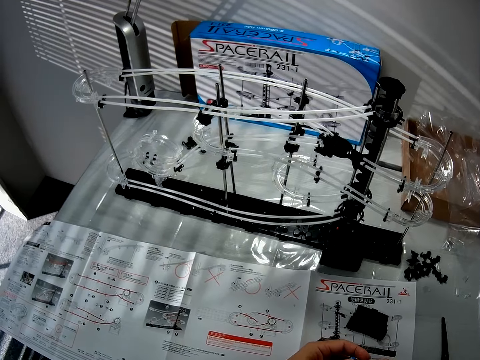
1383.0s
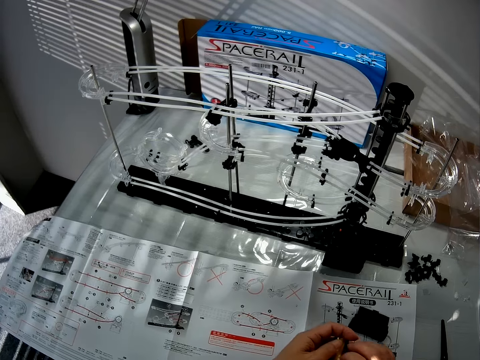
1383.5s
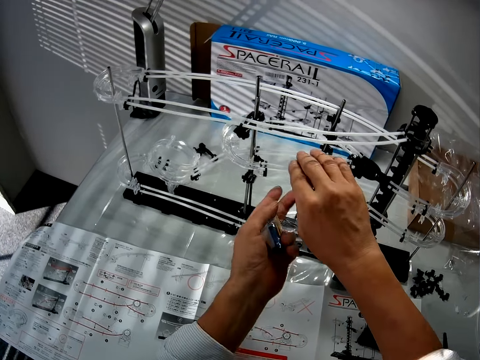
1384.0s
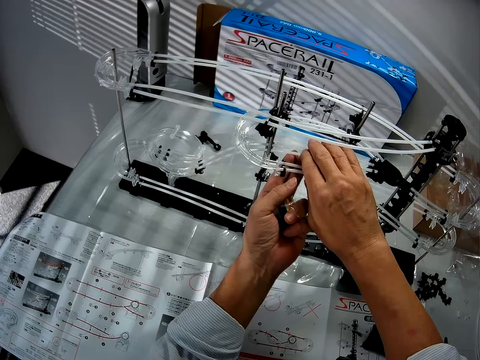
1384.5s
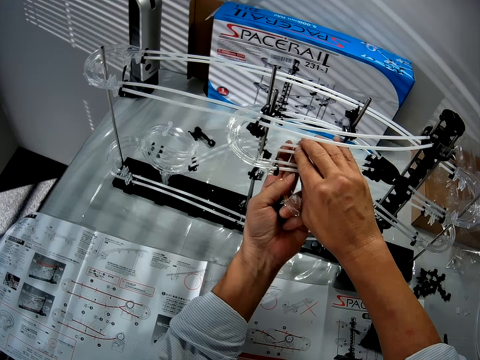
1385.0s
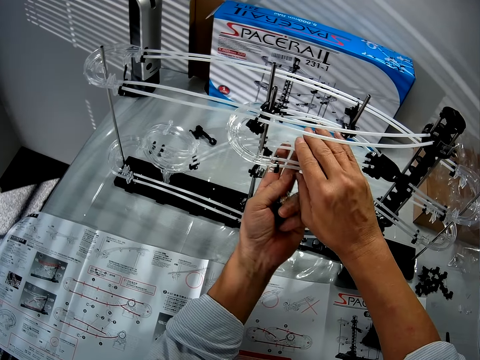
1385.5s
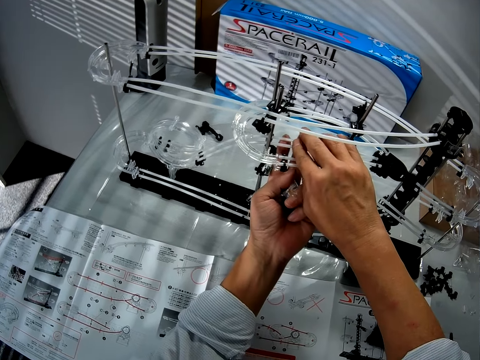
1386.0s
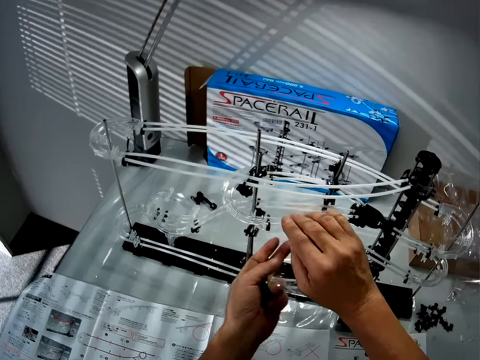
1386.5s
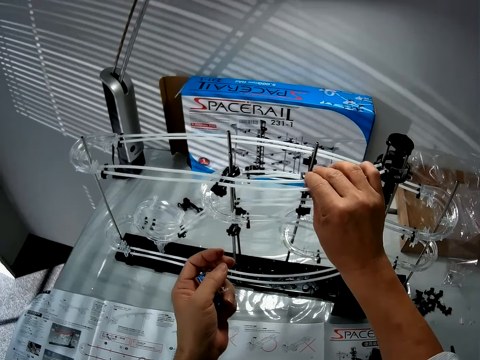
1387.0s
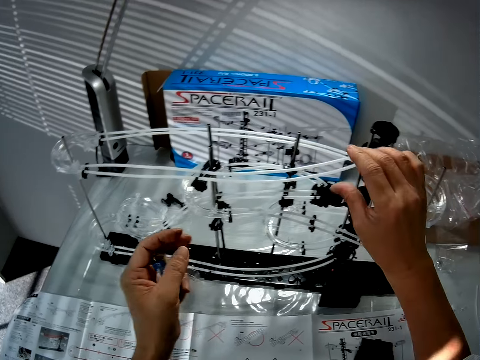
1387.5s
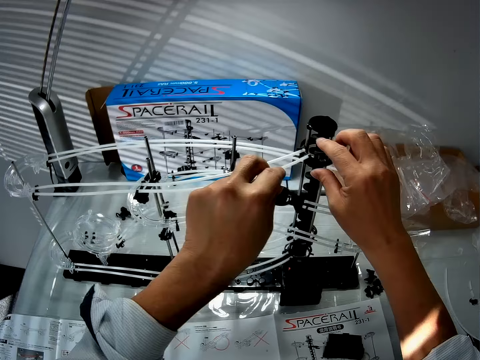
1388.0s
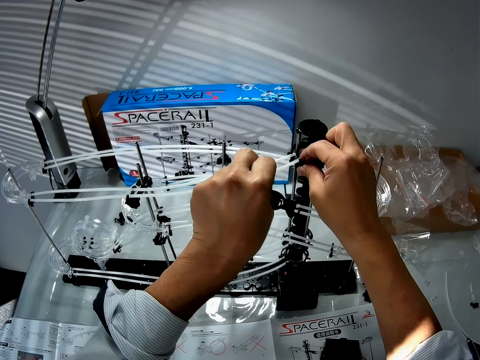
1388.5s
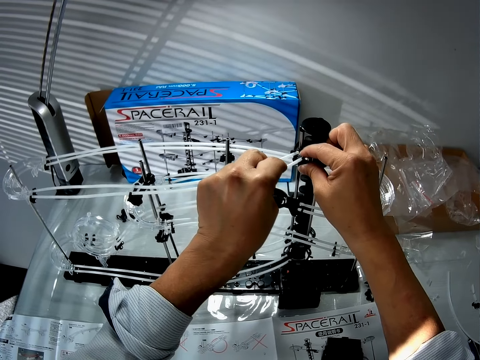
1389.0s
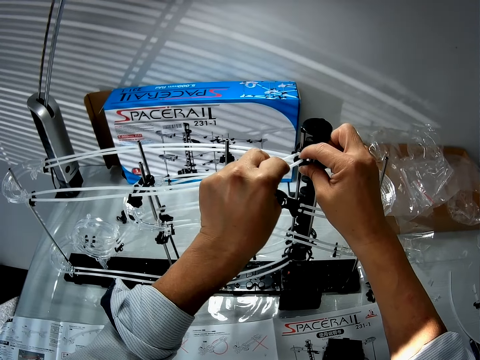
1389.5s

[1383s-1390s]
The camera wearer adjusts the rails of the toy. They hold the standard rails.

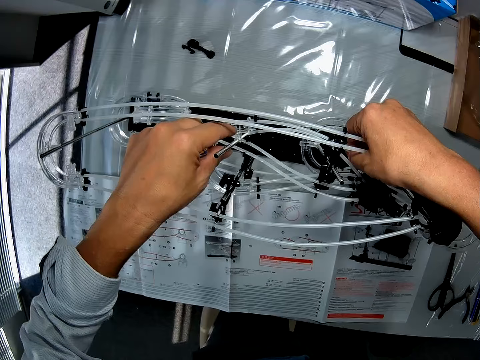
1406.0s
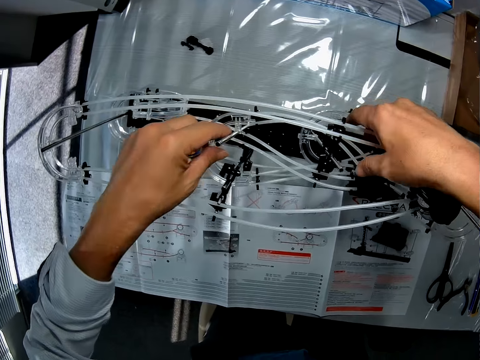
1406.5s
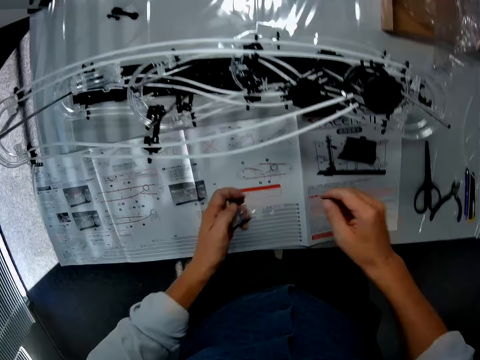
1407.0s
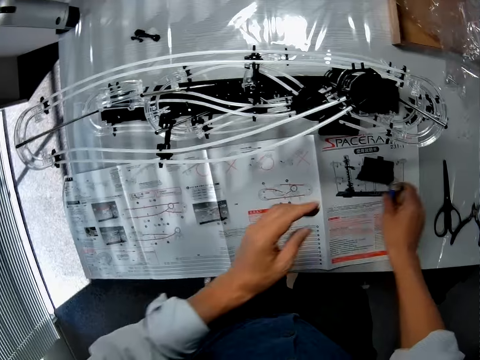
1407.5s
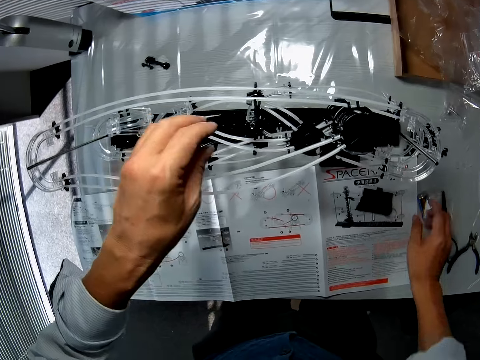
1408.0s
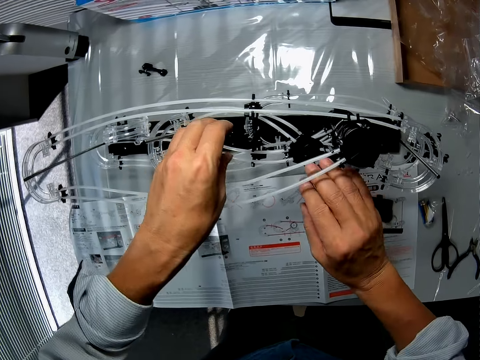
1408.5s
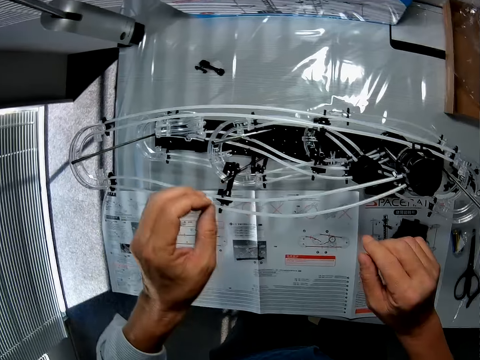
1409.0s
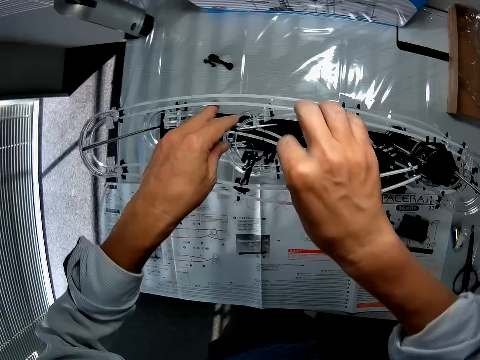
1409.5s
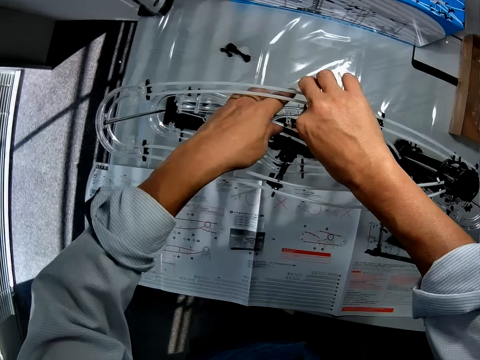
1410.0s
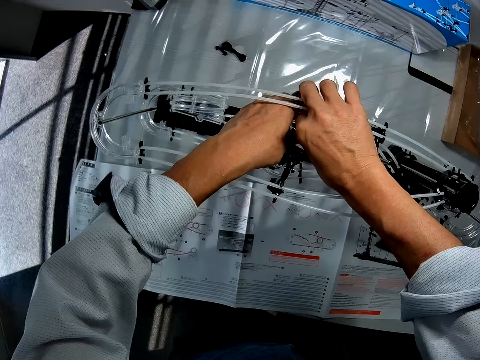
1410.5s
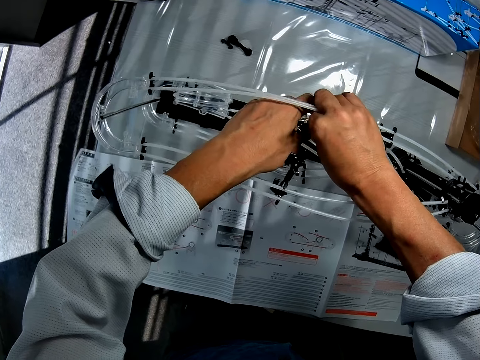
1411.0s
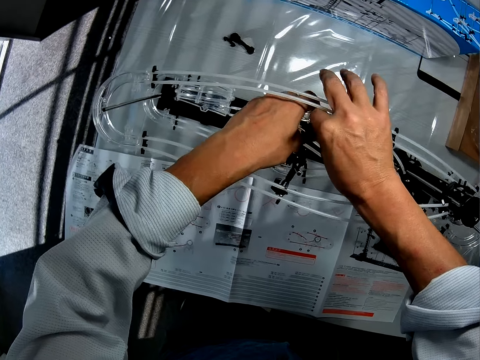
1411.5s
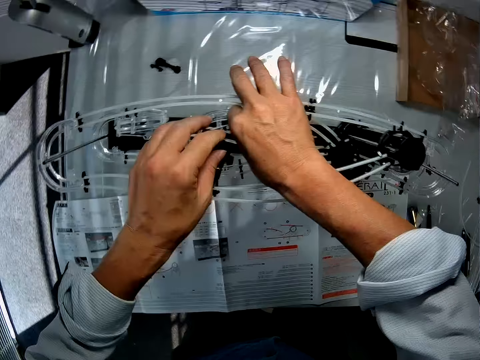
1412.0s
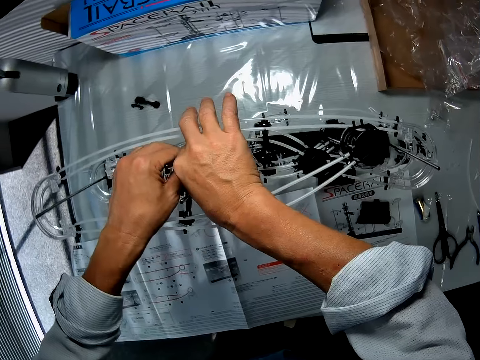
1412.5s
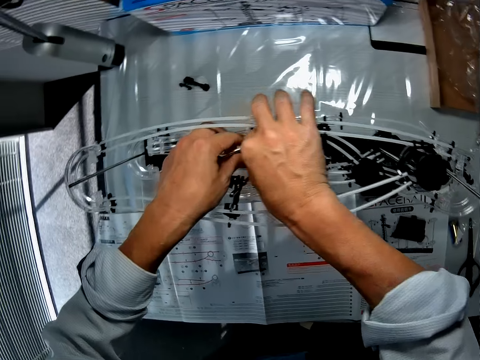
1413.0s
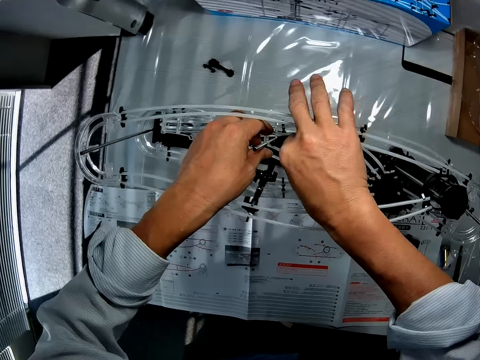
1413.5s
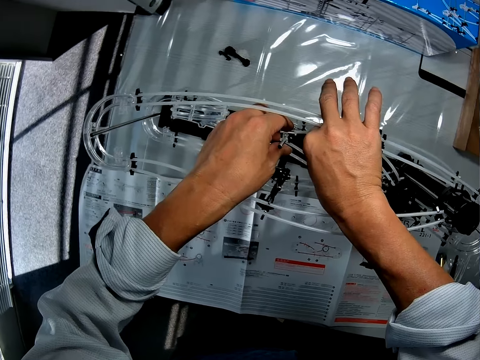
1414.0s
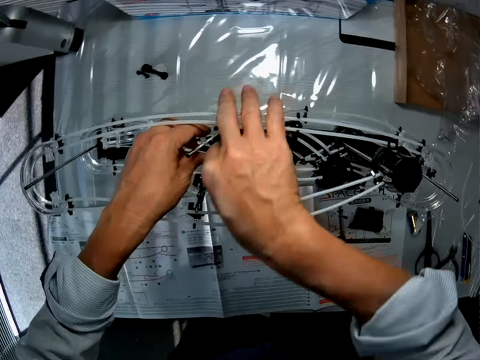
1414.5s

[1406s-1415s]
The camera wearer drops the battery cell on the table. They adjust the rails of the toy and hold the standard rails.

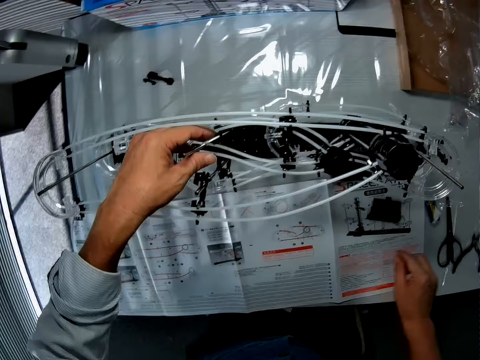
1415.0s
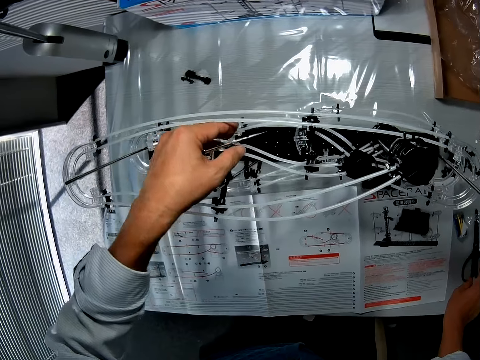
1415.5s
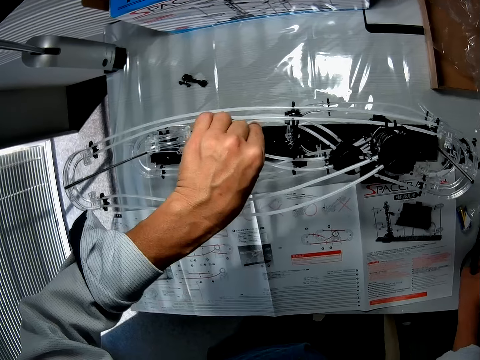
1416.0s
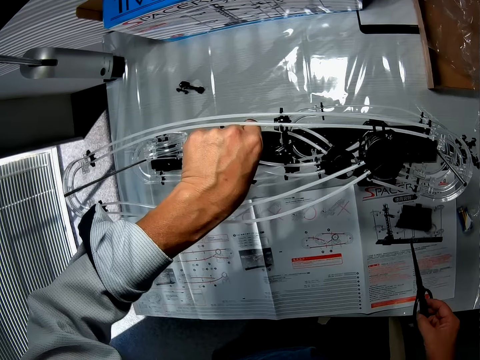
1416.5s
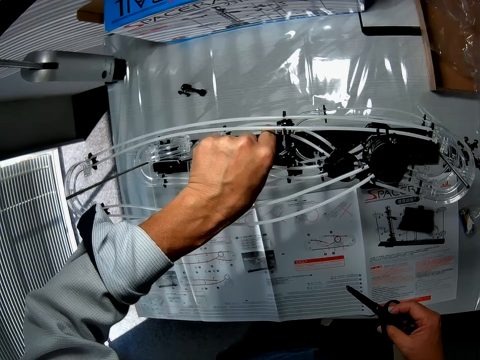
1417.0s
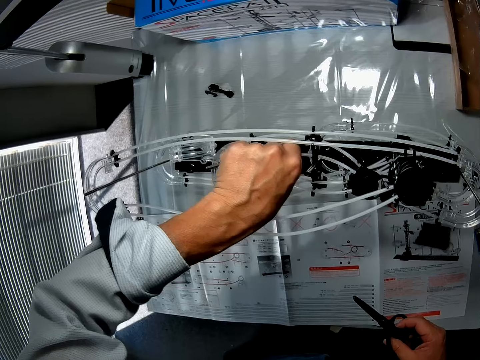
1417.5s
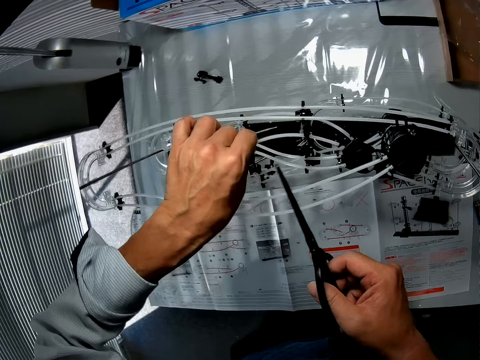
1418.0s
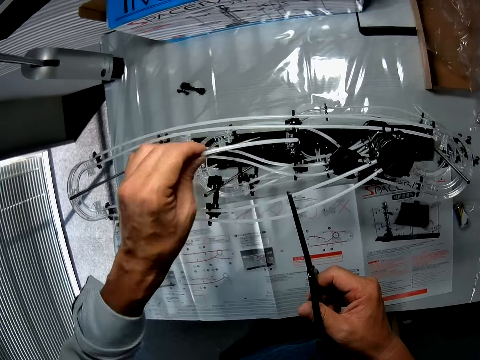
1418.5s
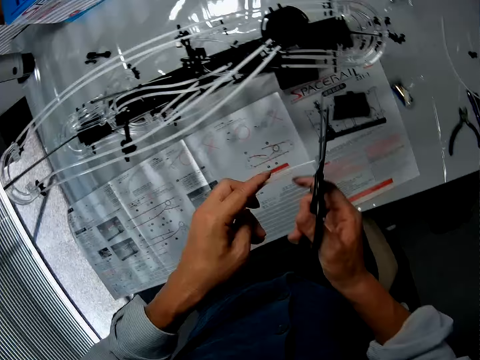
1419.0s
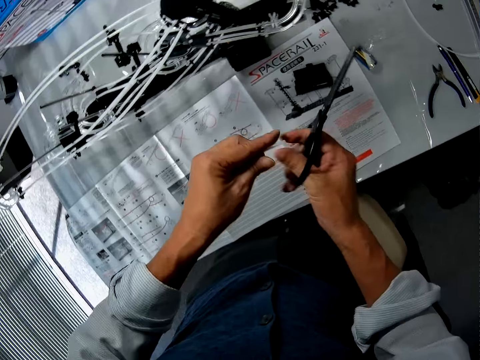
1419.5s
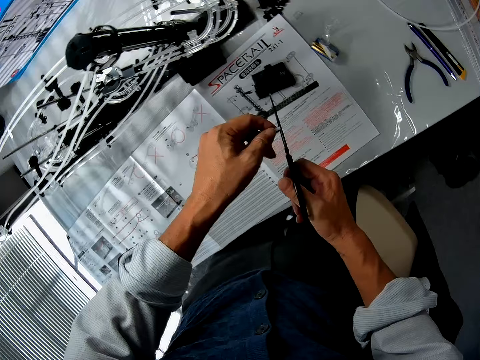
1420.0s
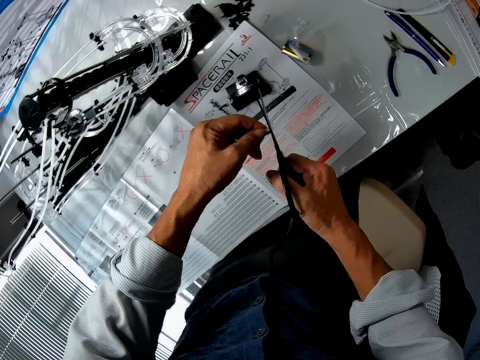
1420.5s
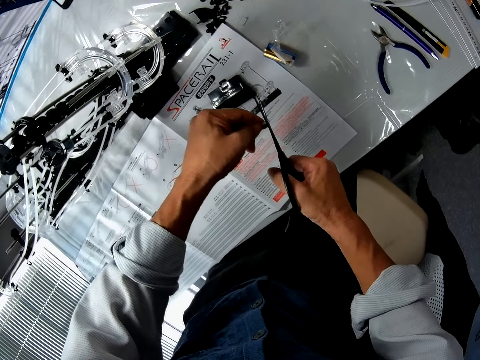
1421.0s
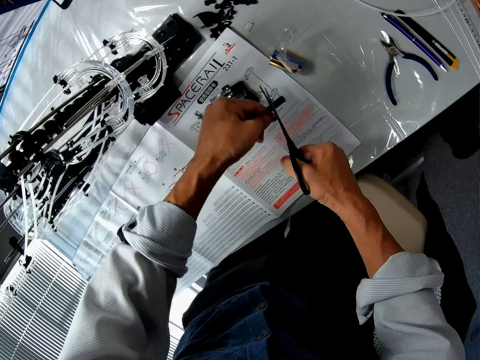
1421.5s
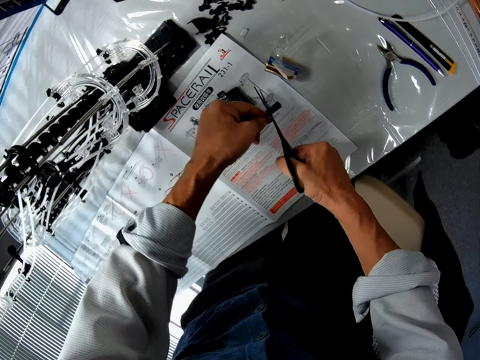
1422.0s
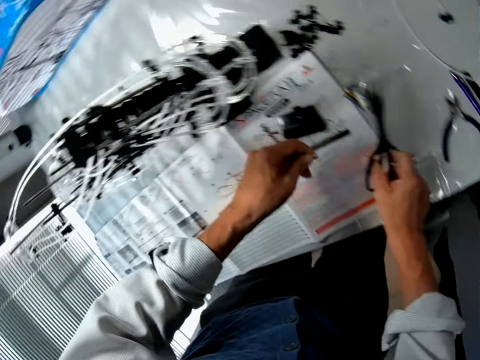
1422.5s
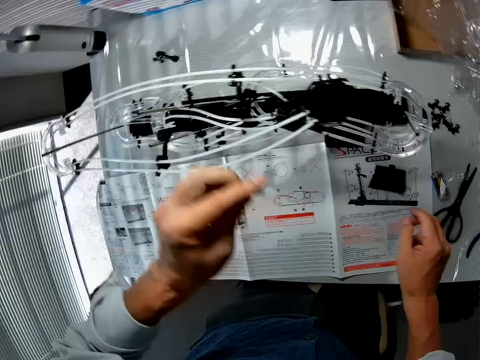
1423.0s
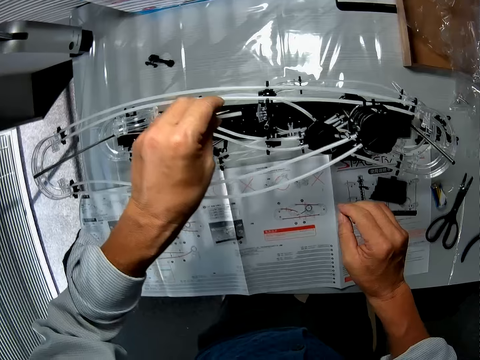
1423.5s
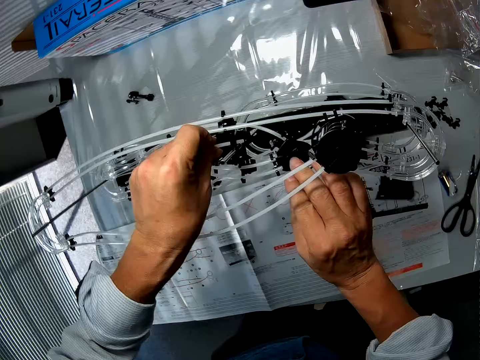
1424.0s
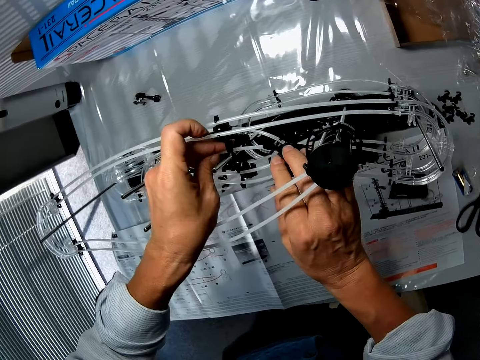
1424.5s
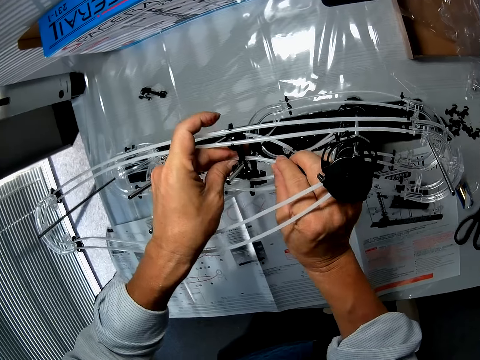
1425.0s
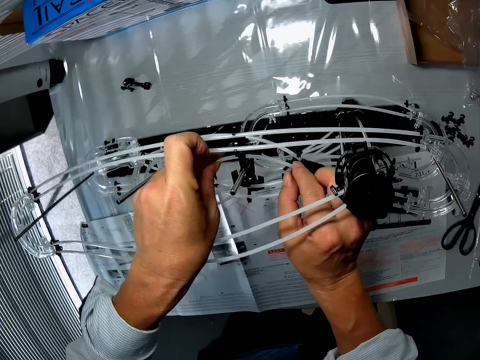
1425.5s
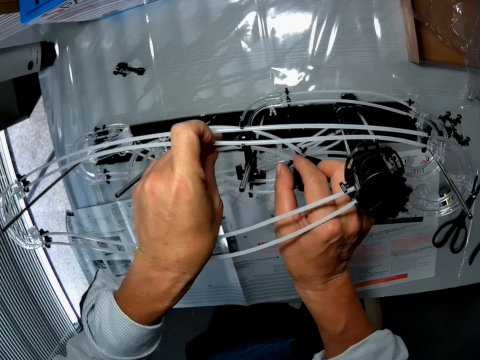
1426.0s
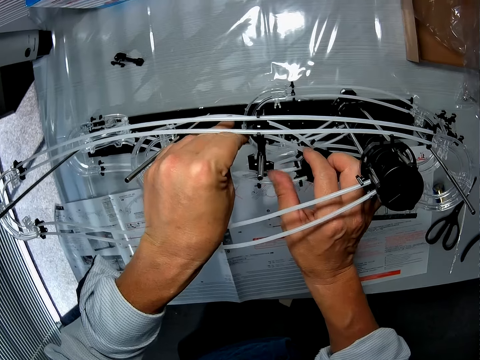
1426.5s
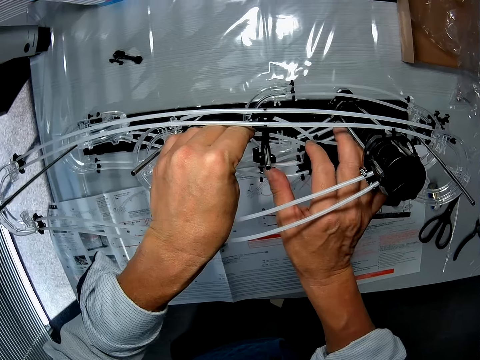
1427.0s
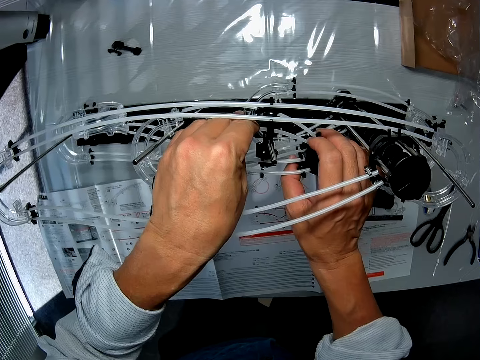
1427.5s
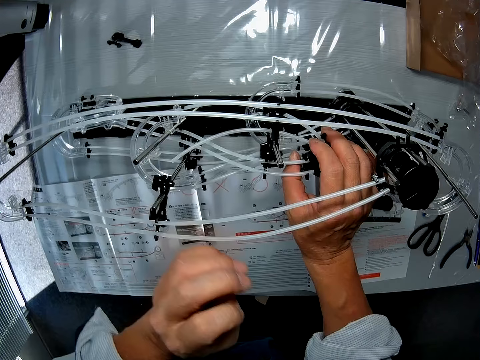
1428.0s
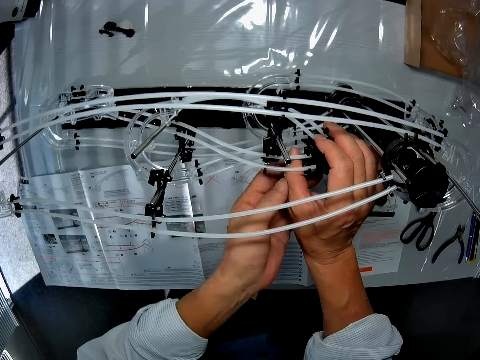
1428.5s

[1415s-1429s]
The camera wearer picks the pair of scissors from the table with his right hand. He holds the scissors. He picks a standard rail from the space rail. He cuts the standard rail with the scissors. He drops the scissors on the table. He fixes the standard rail in the space rail.
